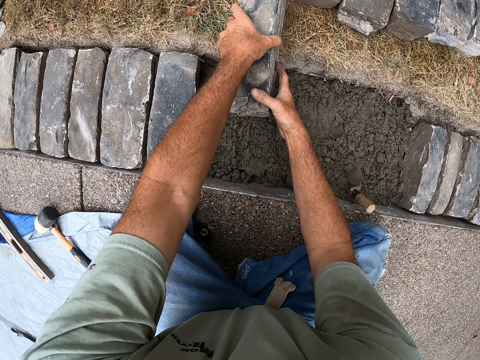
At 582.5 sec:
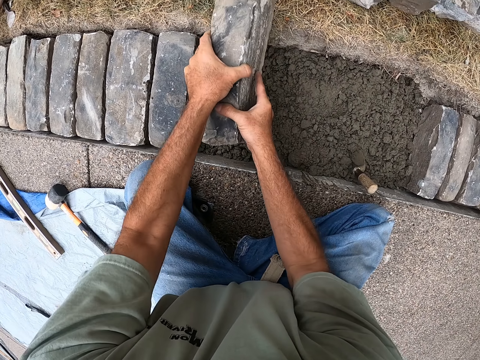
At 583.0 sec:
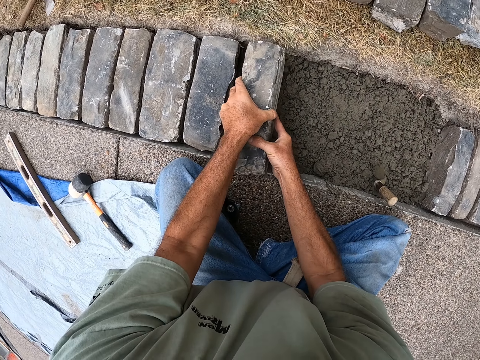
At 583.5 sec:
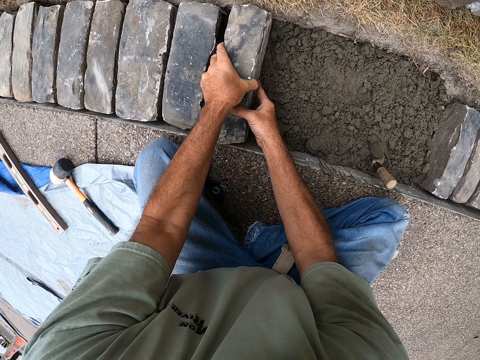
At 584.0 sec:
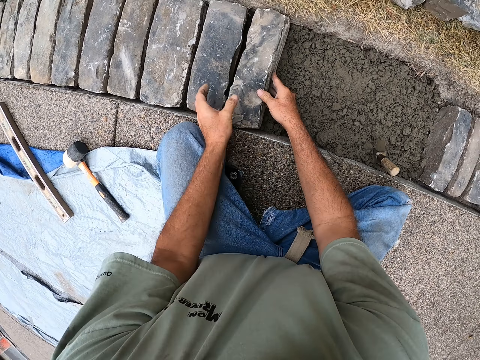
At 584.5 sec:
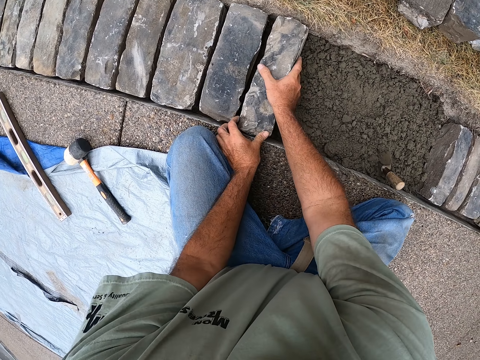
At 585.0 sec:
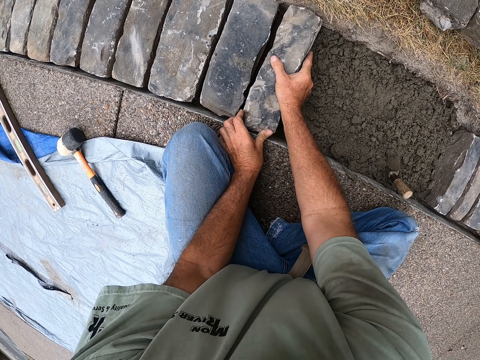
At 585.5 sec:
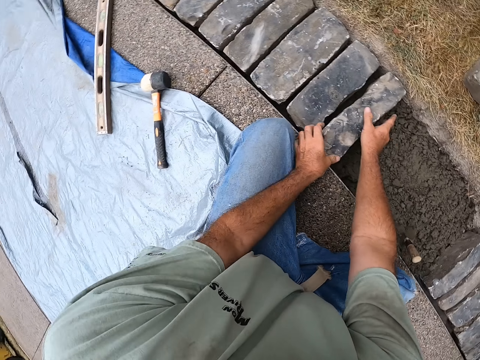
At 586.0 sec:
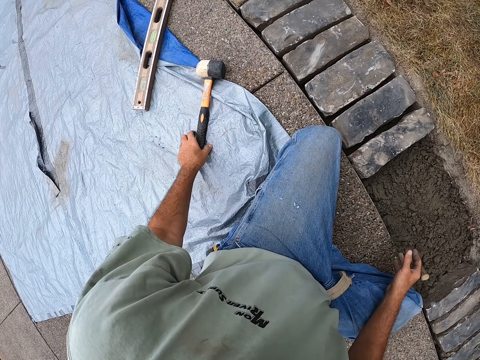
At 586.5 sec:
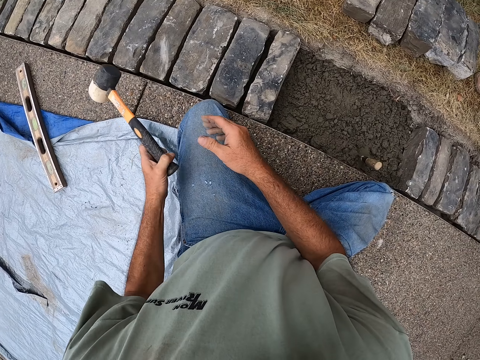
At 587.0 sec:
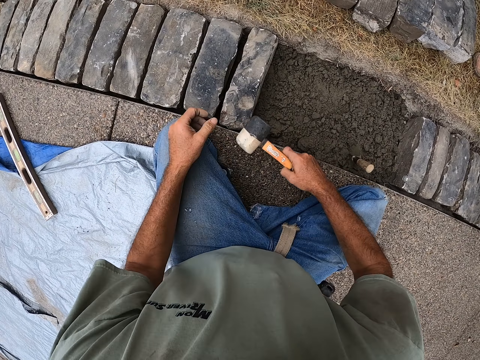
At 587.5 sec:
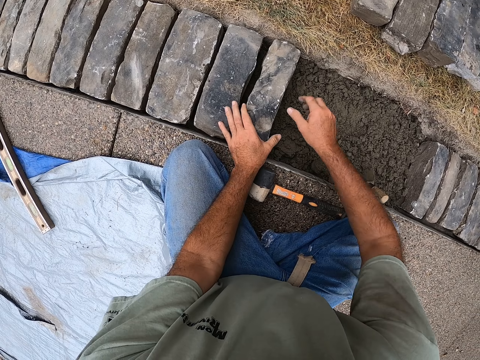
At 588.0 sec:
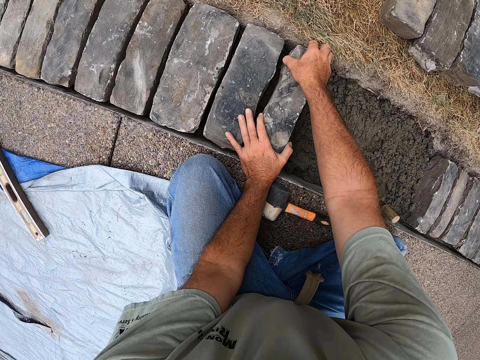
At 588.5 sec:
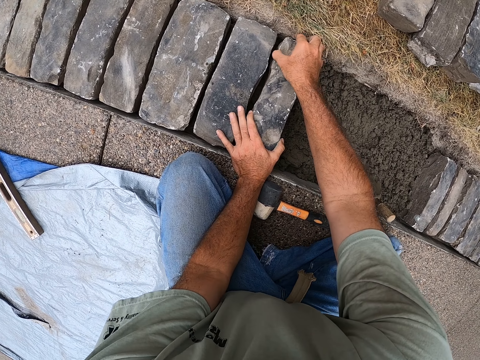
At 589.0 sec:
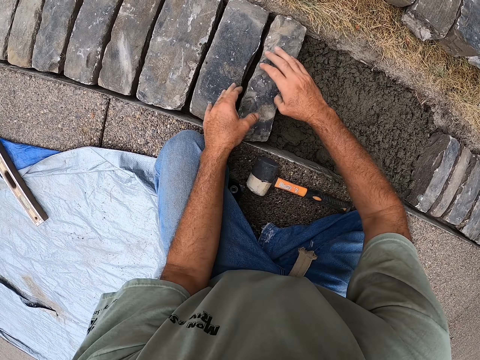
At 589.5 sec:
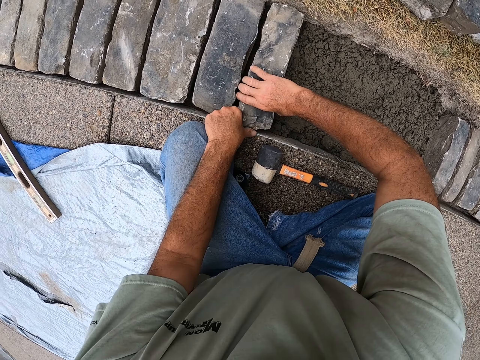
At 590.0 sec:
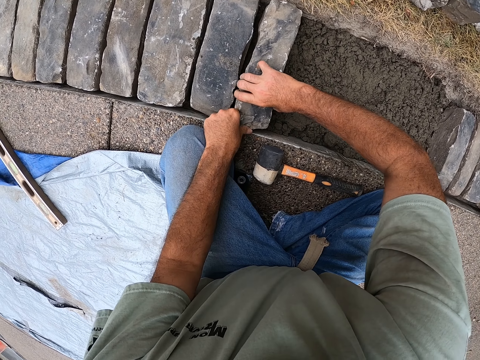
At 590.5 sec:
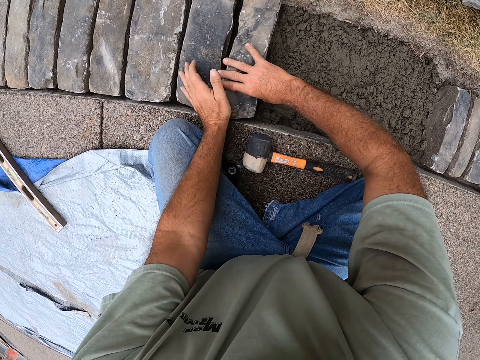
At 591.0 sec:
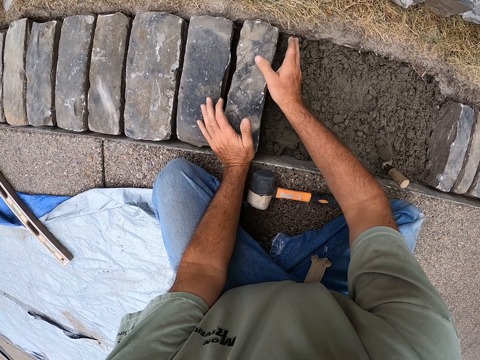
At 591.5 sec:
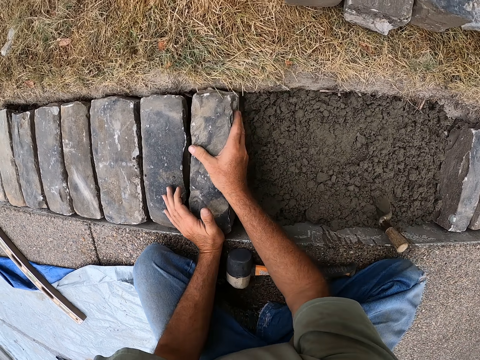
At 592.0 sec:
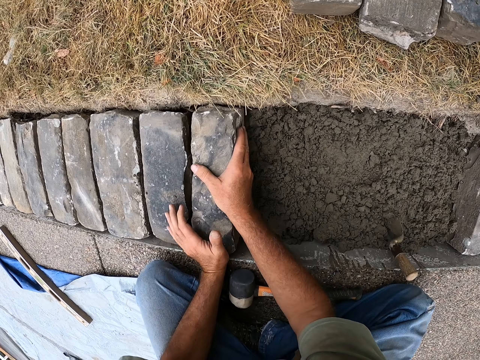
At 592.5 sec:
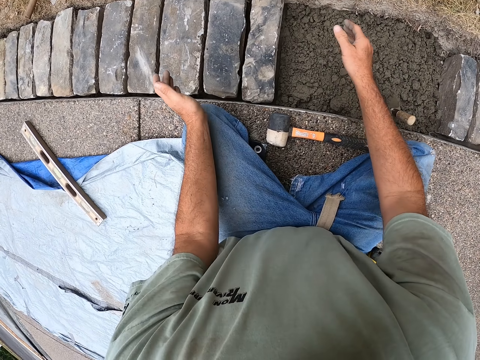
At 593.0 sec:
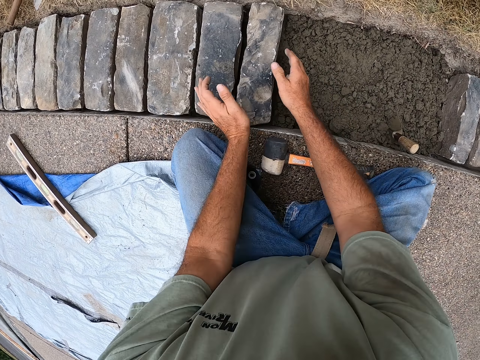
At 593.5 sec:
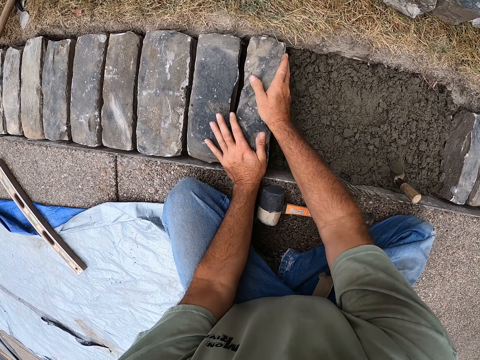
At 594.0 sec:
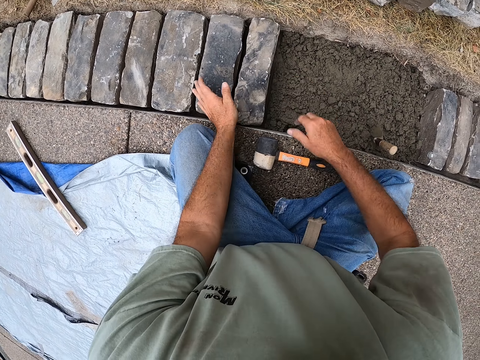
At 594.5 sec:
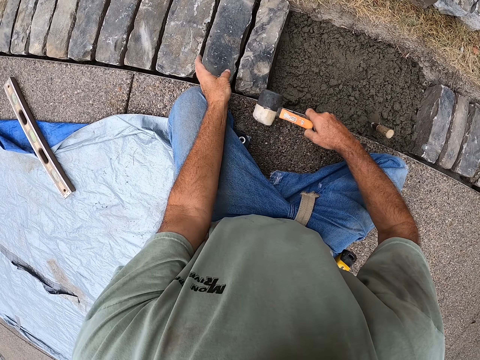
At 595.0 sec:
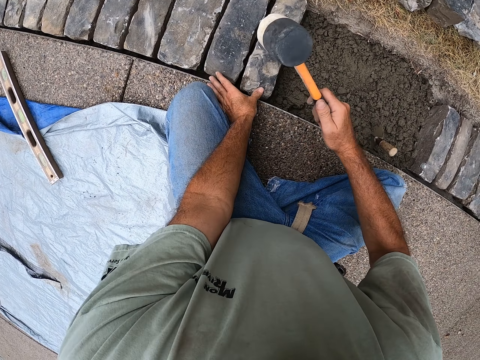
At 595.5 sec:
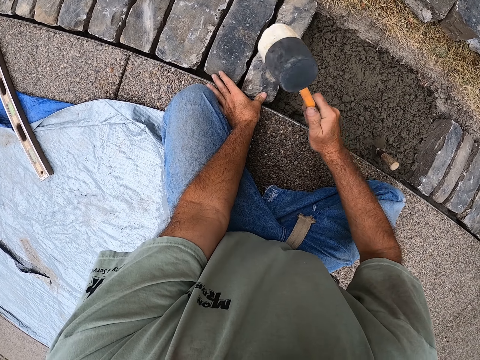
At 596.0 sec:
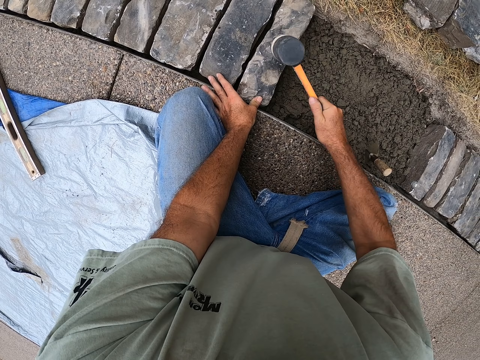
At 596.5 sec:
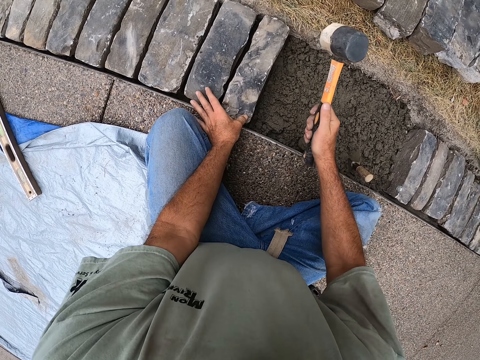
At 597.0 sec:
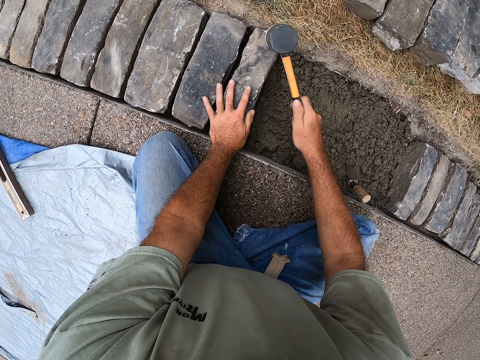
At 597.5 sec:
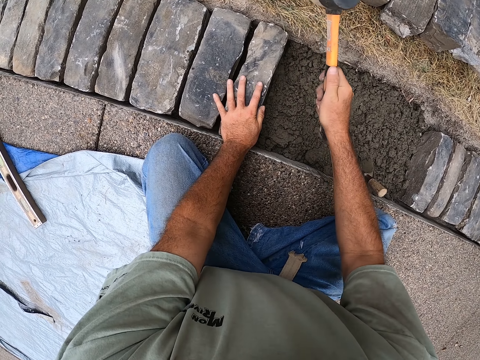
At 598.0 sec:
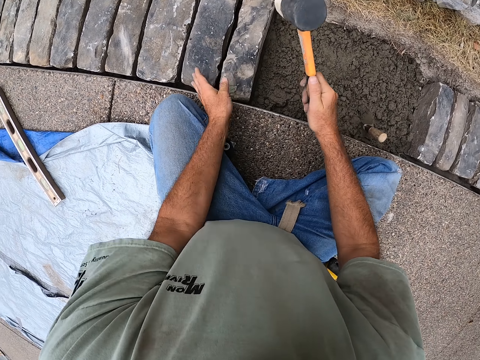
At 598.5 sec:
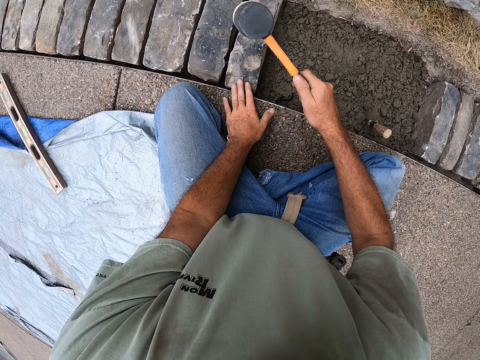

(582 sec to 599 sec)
The camera wearer puts the bricks in the hole with sand, on the cement. They take the mallet from the ground and put the mallet on the ground. They take the mallet from the ground and hit the bricks with the mallet.

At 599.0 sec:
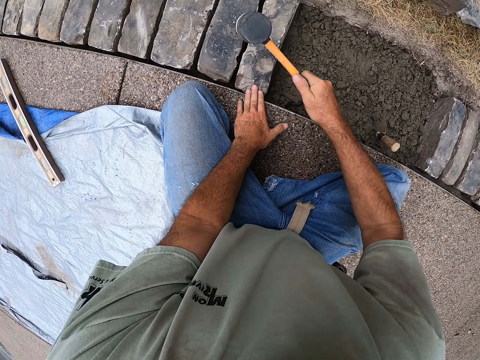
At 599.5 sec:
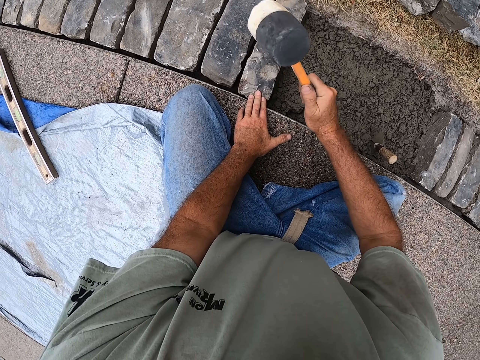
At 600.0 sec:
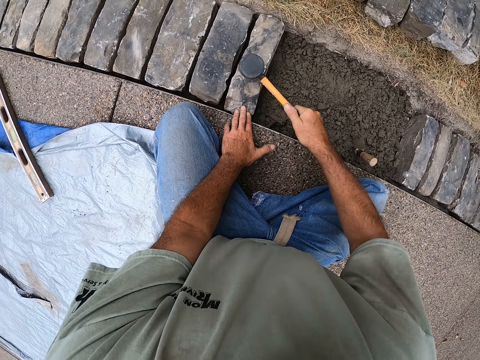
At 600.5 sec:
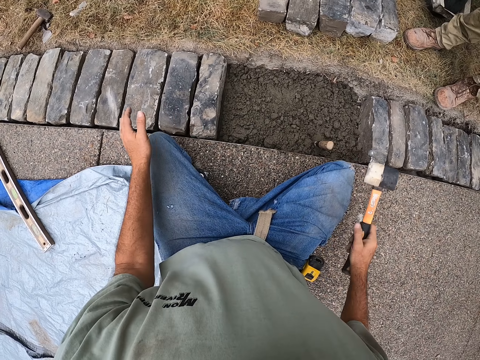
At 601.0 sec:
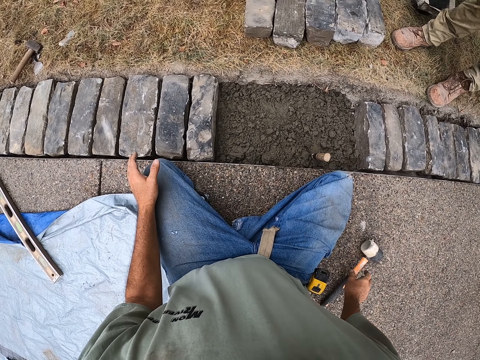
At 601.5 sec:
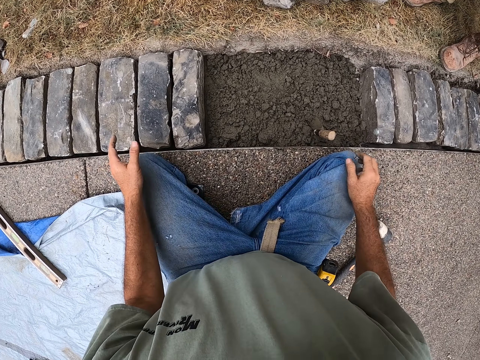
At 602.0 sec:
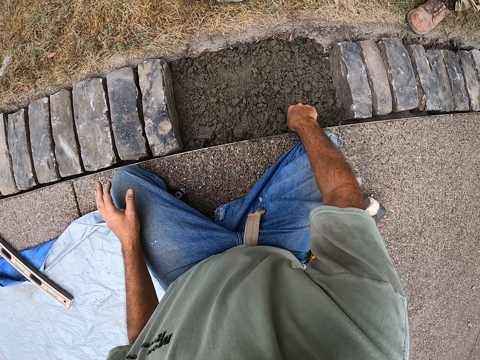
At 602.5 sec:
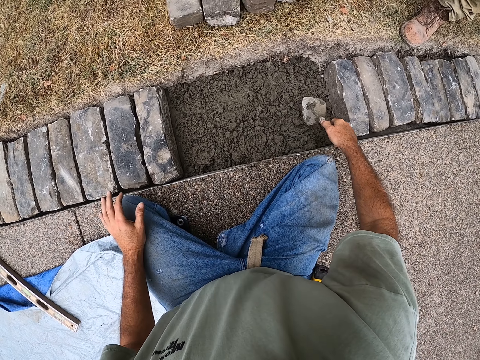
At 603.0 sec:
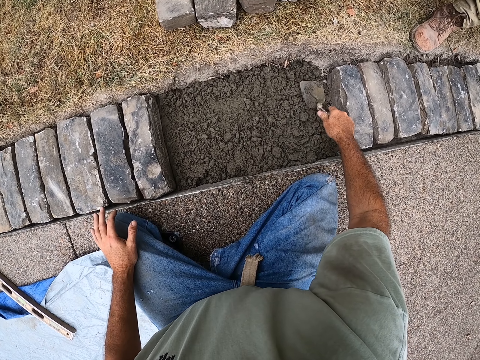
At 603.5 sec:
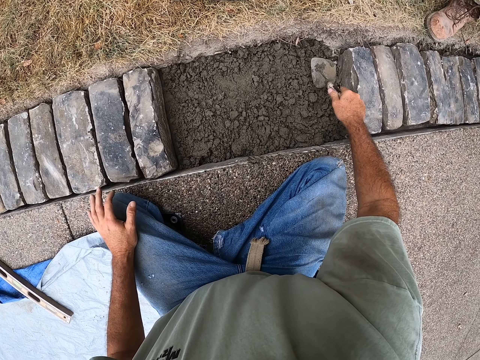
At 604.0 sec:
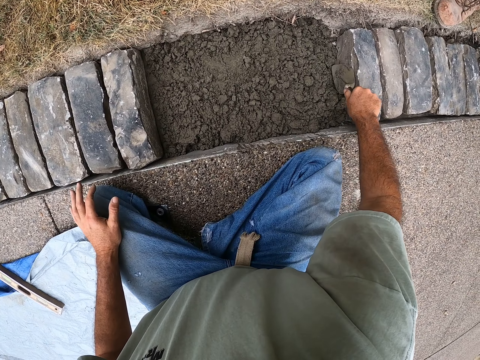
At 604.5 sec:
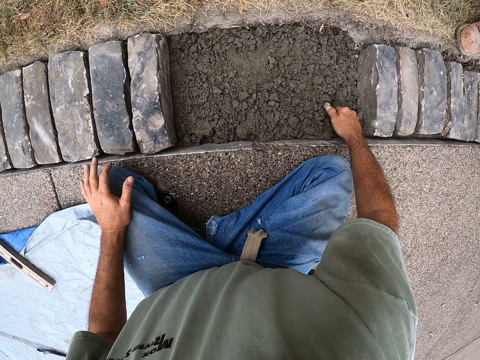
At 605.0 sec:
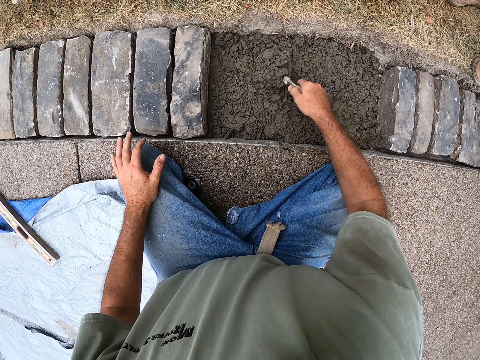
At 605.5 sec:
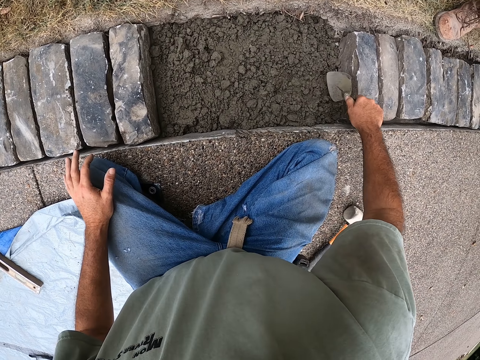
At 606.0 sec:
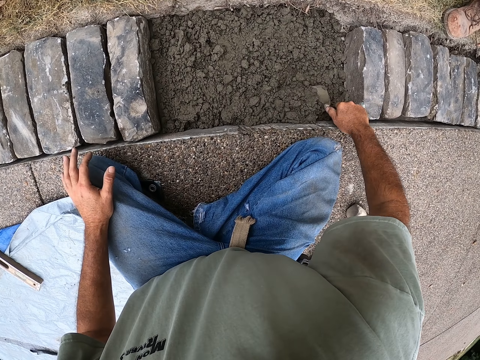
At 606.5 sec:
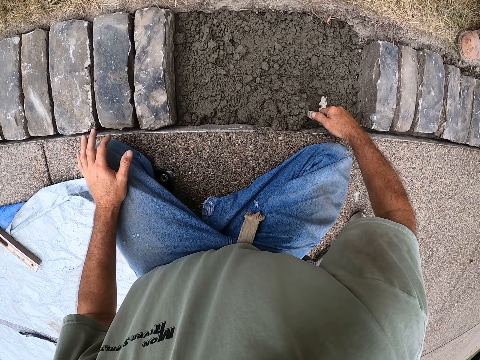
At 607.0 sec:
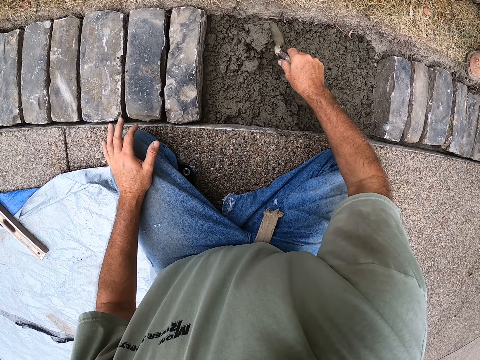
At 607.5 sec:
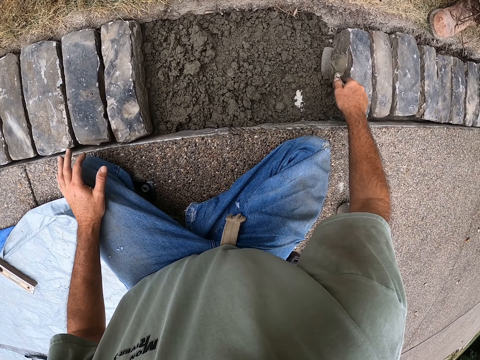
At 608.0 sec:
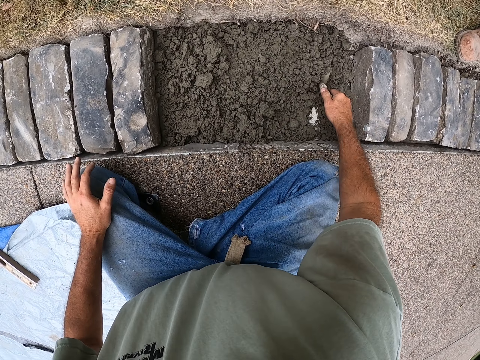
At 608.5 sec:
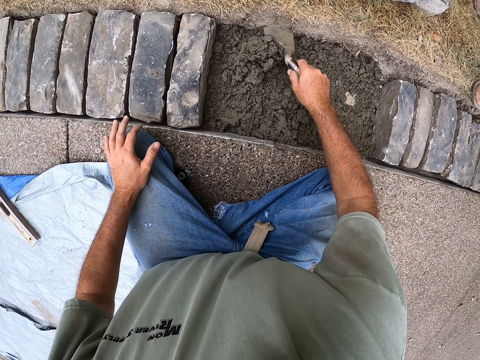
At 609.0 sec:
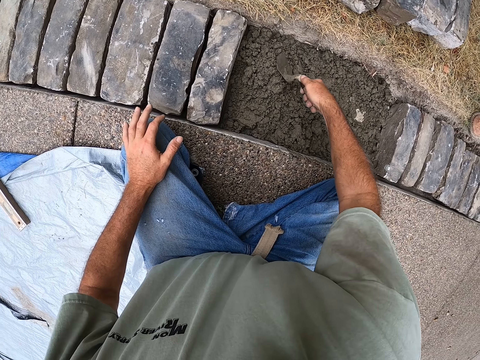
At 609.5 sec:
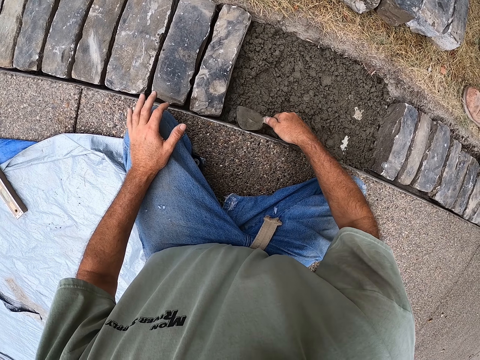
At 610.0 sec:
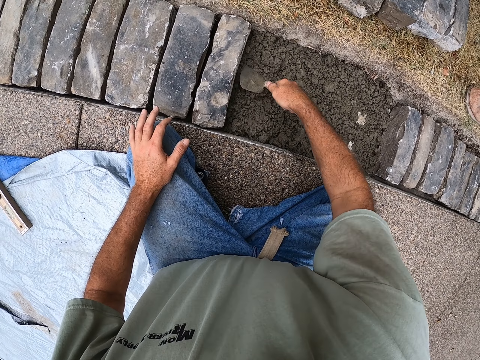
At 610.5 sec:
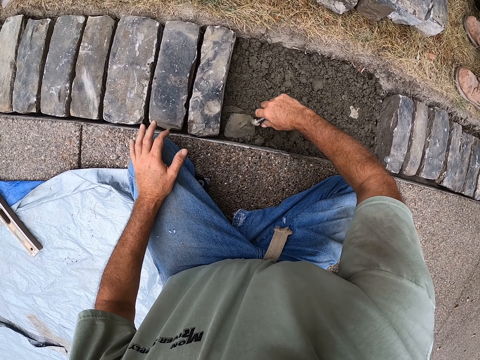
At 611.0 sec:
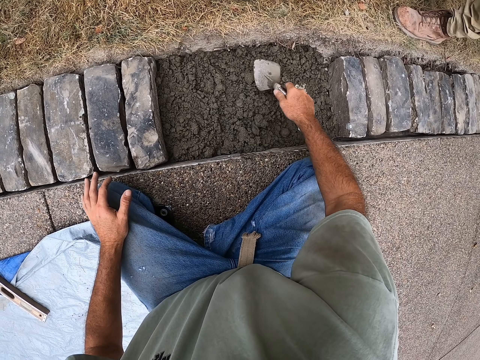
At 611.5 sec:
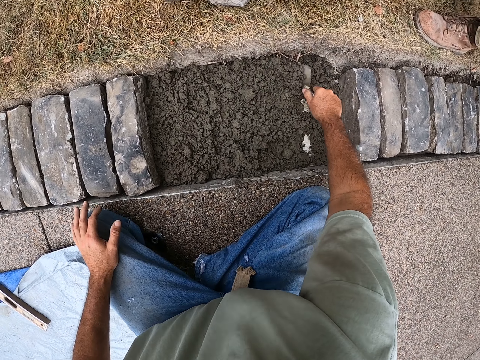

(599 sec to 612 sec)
The camera wearer puts the mallet on the ground. They take the brick trowel from the ground. They rotate the cement. They scoop sand with the brick trowel.
